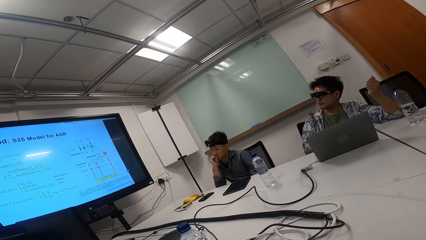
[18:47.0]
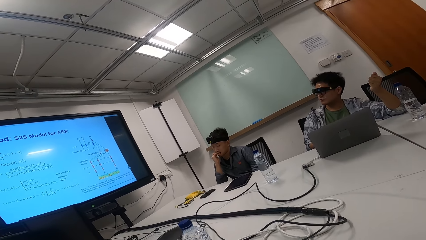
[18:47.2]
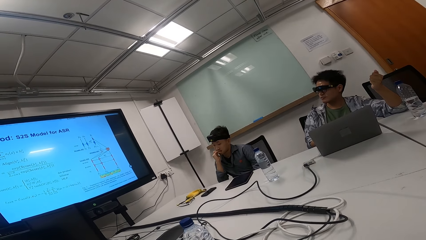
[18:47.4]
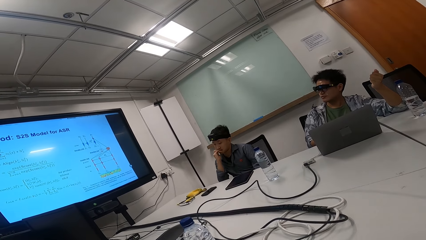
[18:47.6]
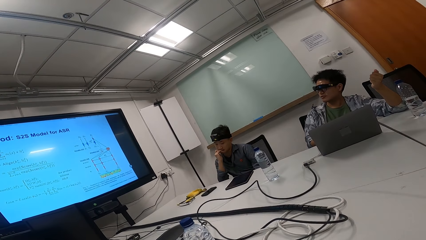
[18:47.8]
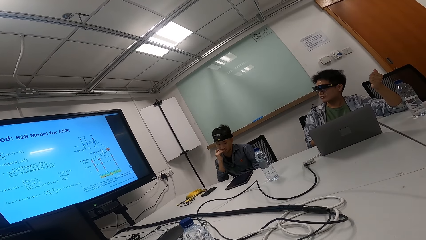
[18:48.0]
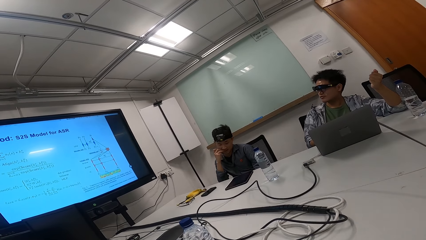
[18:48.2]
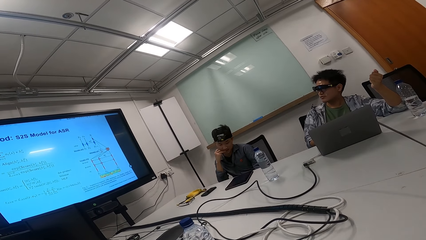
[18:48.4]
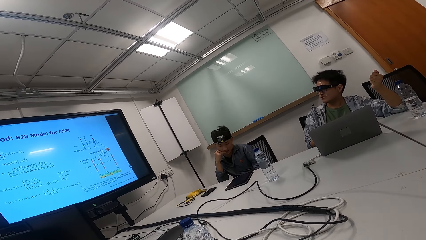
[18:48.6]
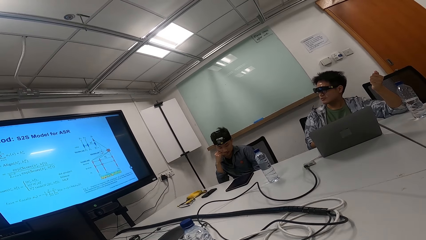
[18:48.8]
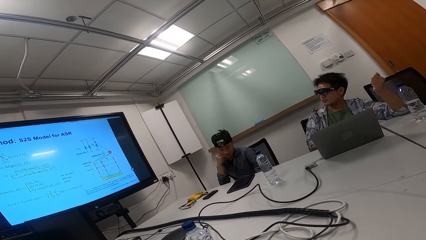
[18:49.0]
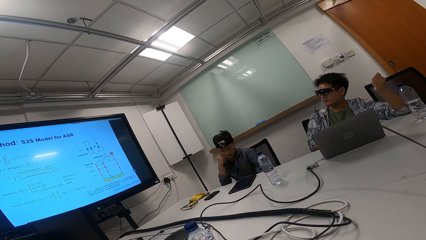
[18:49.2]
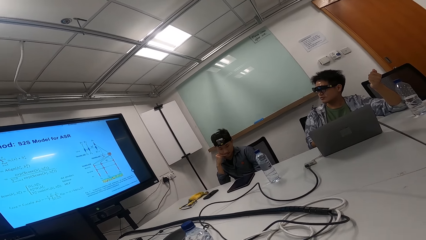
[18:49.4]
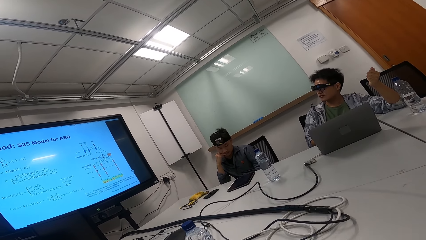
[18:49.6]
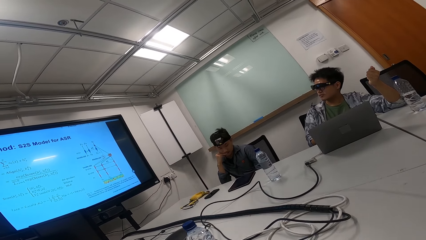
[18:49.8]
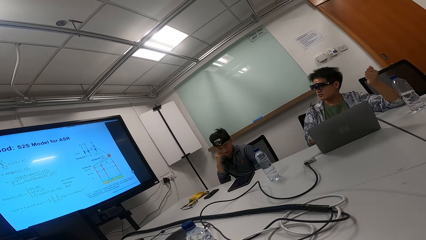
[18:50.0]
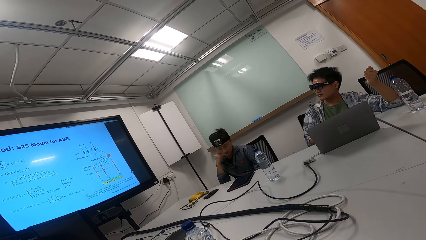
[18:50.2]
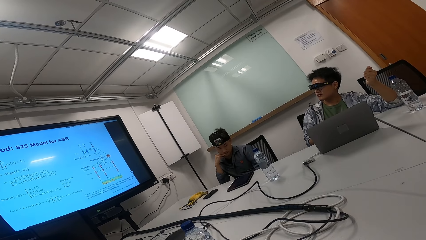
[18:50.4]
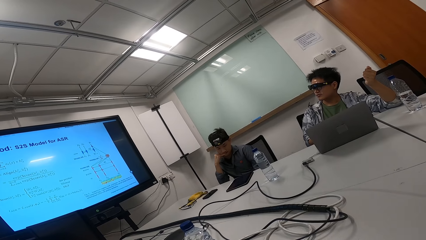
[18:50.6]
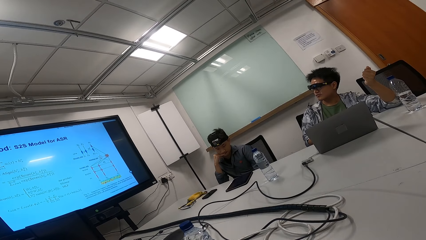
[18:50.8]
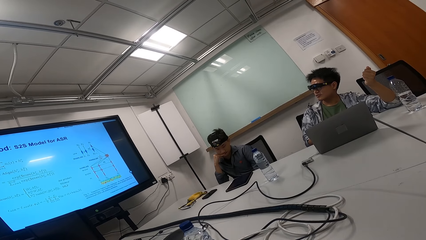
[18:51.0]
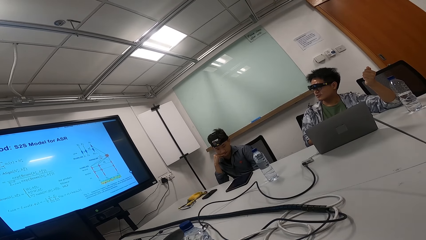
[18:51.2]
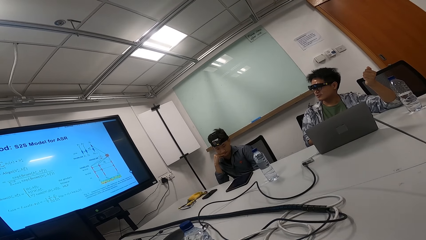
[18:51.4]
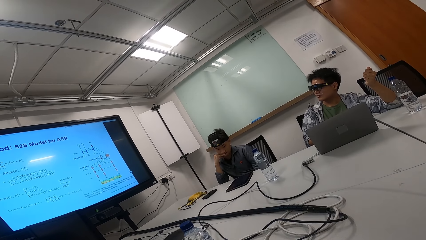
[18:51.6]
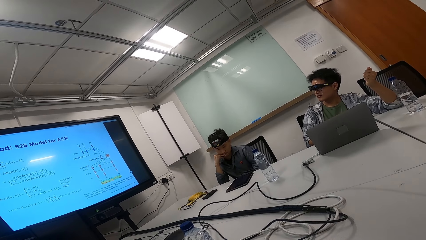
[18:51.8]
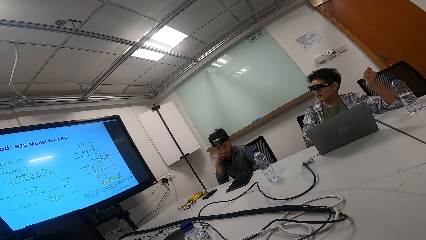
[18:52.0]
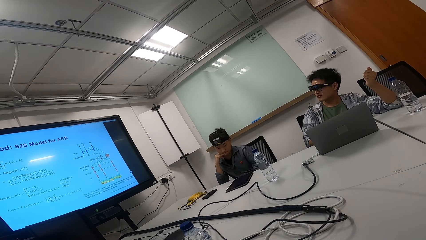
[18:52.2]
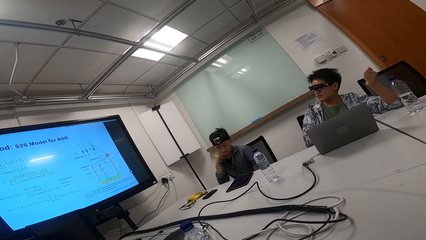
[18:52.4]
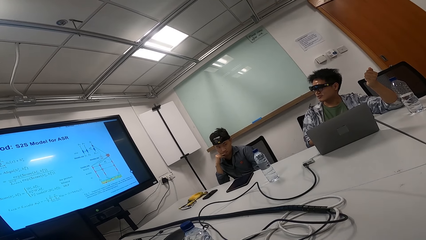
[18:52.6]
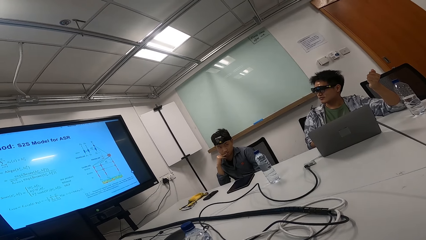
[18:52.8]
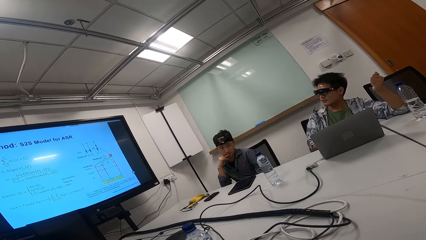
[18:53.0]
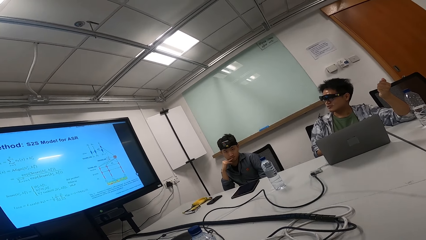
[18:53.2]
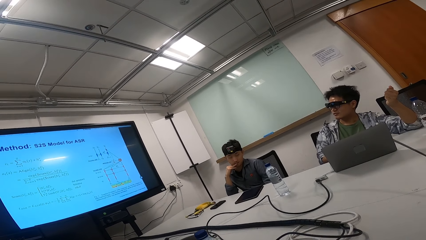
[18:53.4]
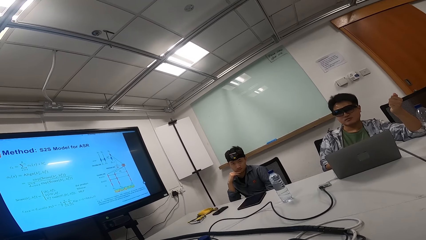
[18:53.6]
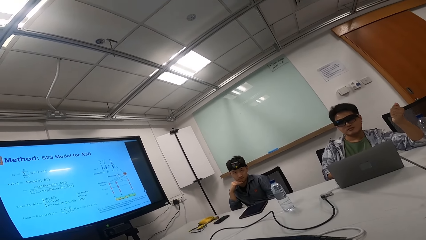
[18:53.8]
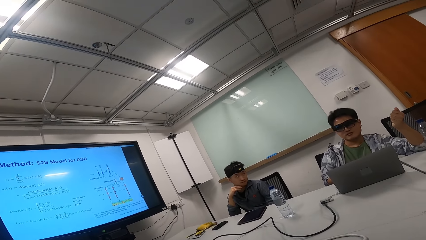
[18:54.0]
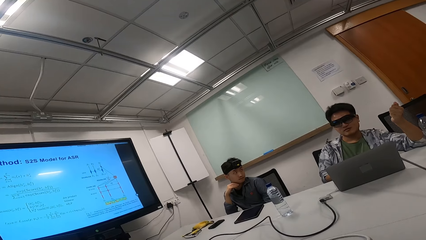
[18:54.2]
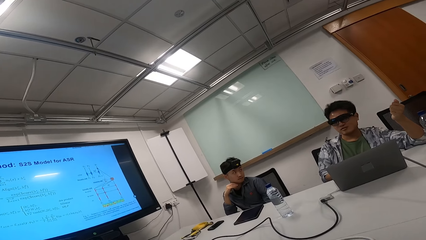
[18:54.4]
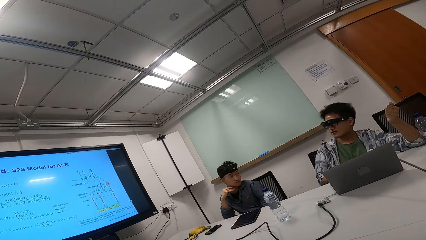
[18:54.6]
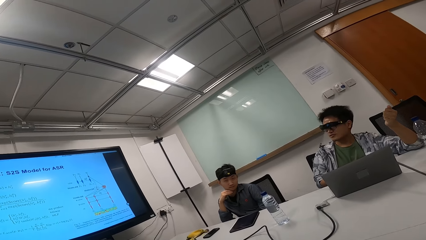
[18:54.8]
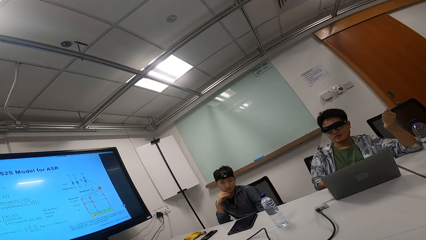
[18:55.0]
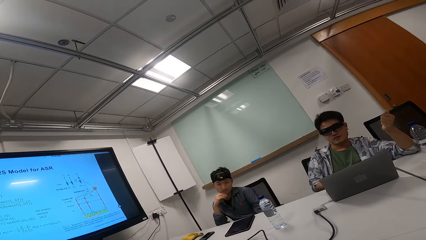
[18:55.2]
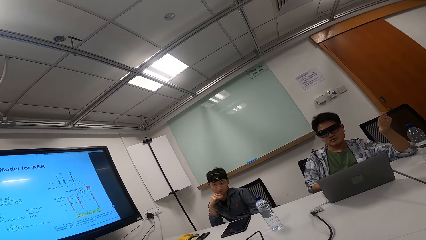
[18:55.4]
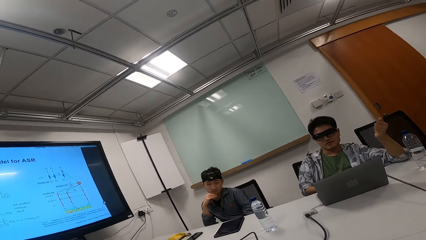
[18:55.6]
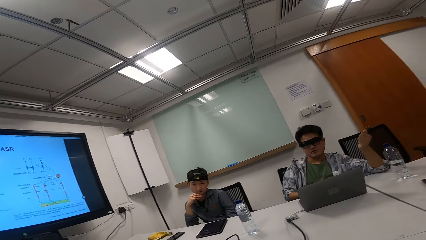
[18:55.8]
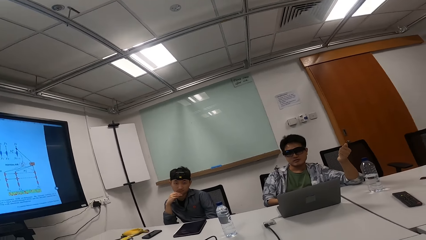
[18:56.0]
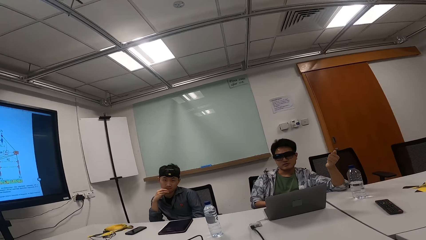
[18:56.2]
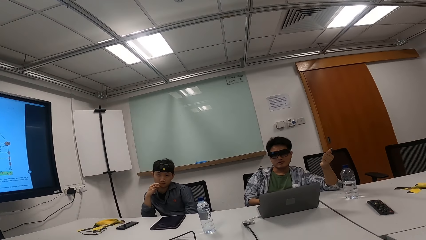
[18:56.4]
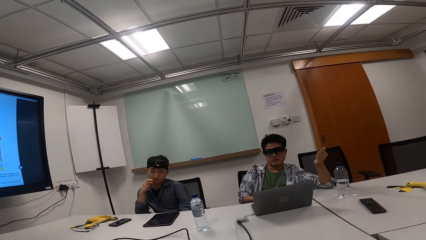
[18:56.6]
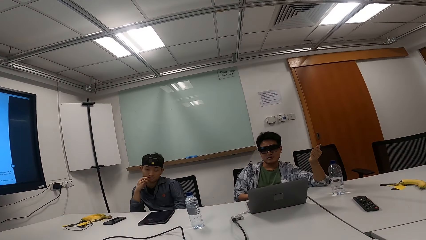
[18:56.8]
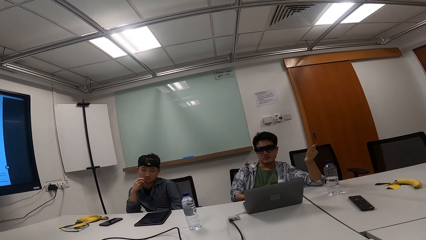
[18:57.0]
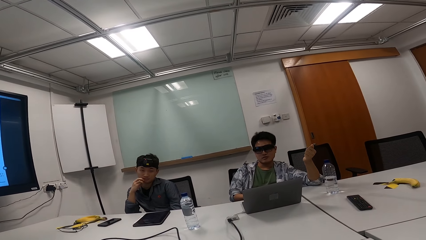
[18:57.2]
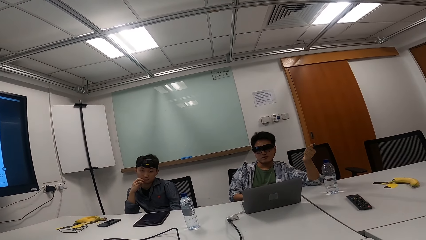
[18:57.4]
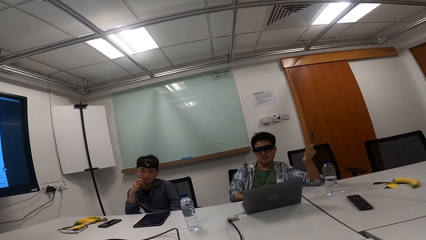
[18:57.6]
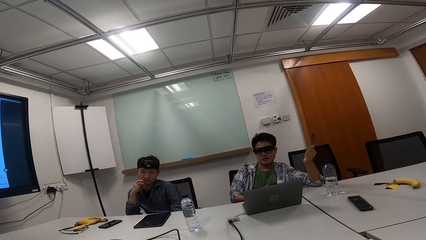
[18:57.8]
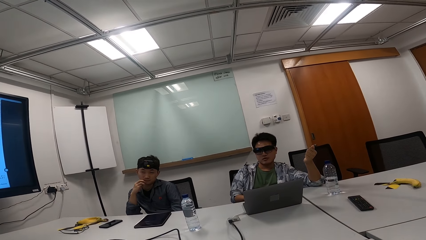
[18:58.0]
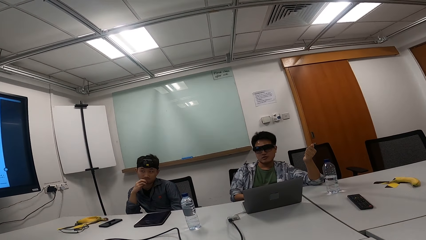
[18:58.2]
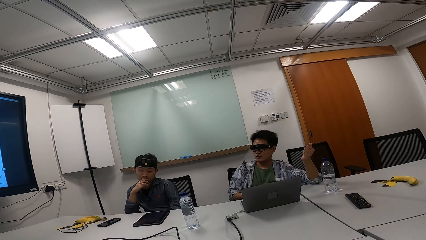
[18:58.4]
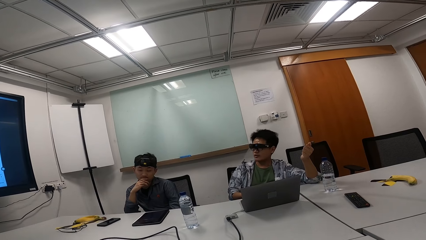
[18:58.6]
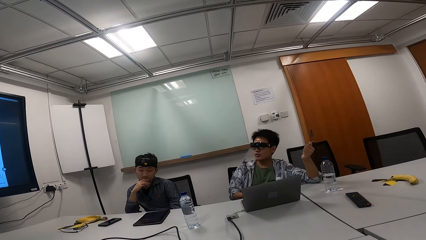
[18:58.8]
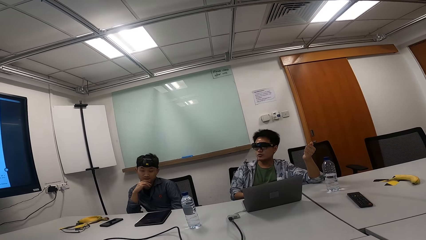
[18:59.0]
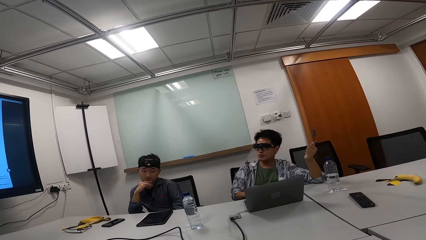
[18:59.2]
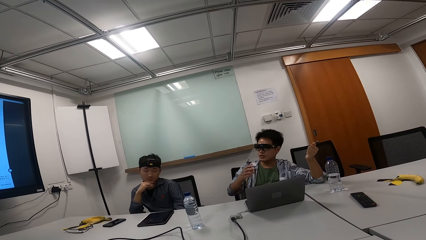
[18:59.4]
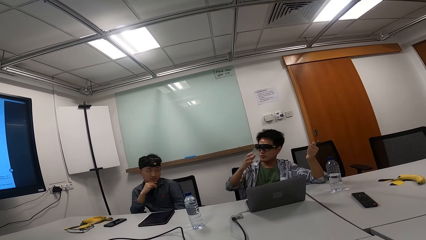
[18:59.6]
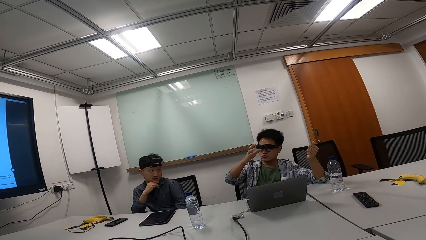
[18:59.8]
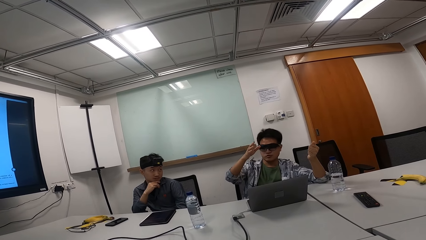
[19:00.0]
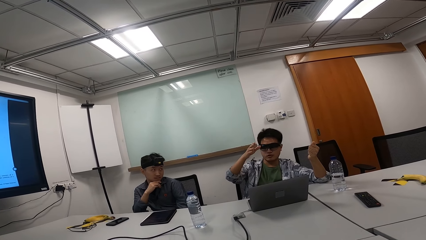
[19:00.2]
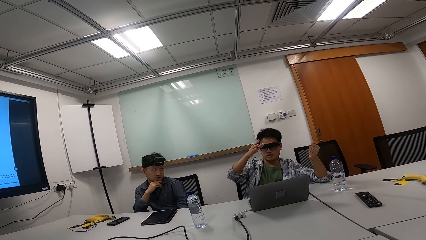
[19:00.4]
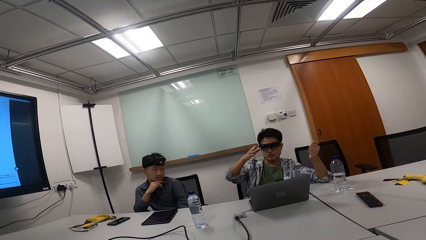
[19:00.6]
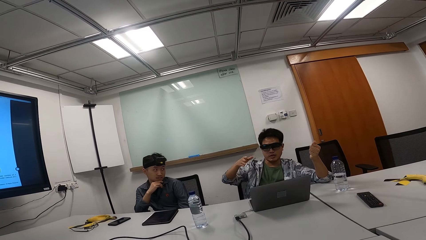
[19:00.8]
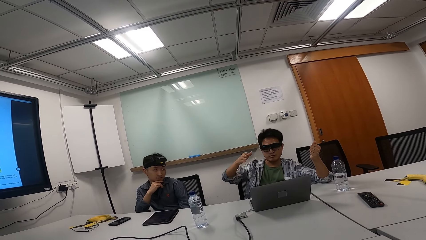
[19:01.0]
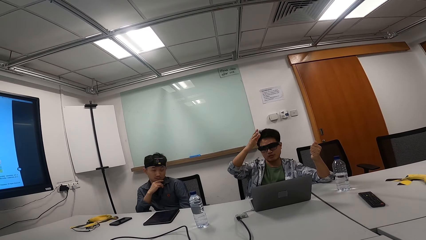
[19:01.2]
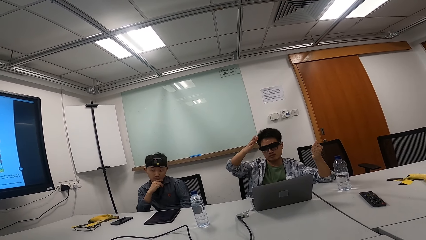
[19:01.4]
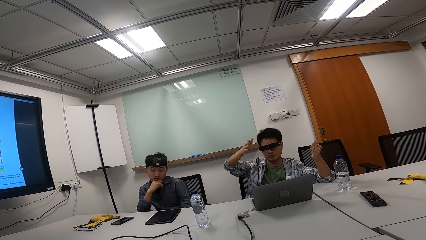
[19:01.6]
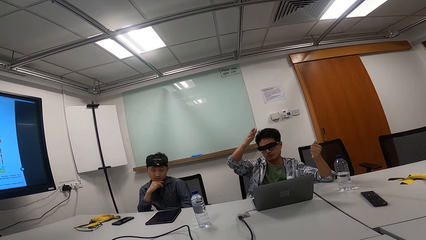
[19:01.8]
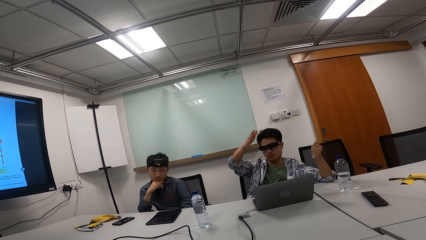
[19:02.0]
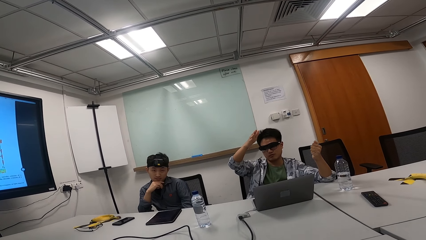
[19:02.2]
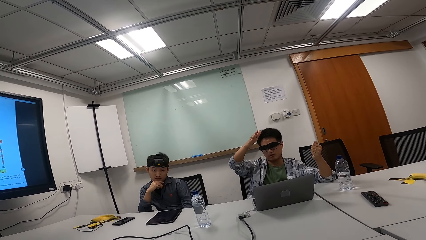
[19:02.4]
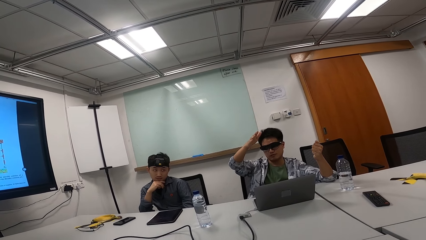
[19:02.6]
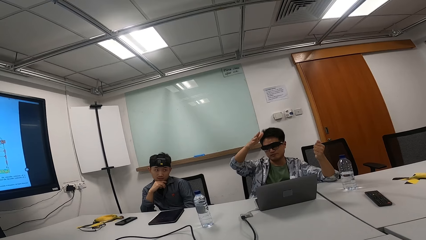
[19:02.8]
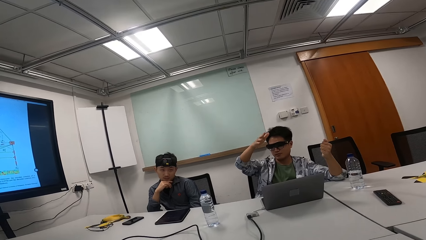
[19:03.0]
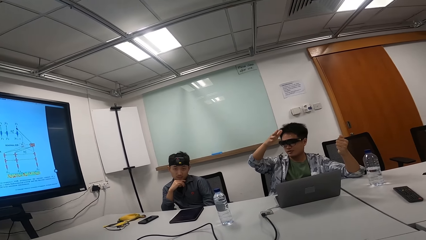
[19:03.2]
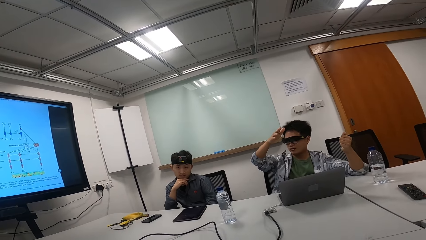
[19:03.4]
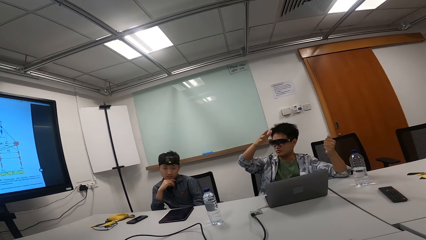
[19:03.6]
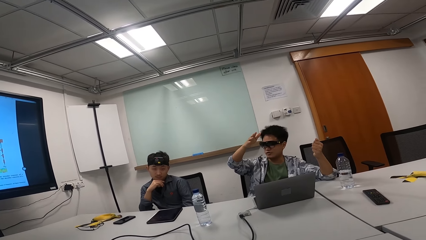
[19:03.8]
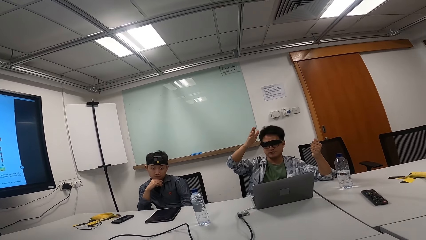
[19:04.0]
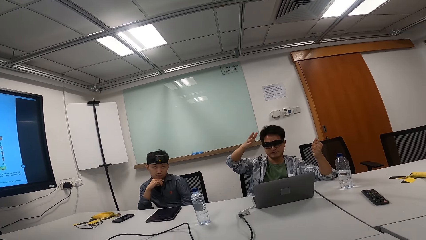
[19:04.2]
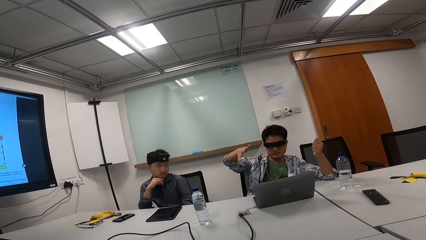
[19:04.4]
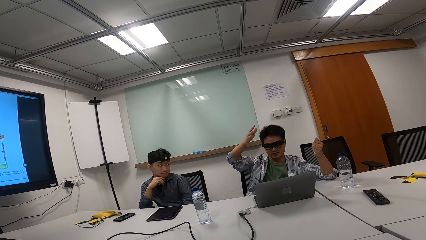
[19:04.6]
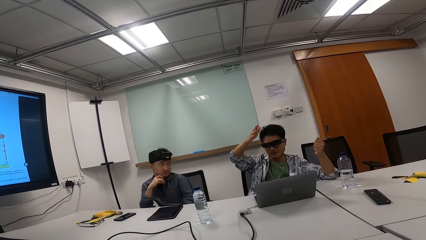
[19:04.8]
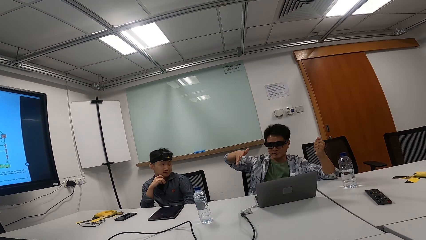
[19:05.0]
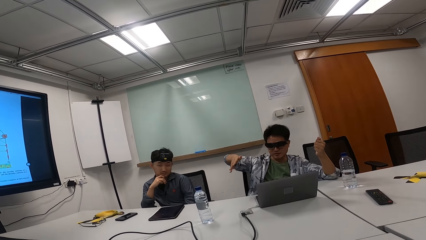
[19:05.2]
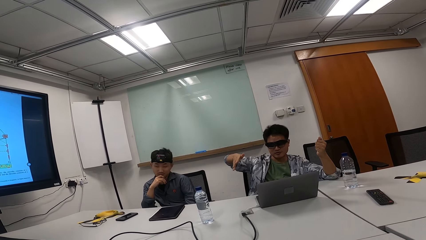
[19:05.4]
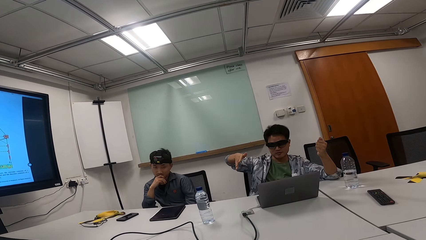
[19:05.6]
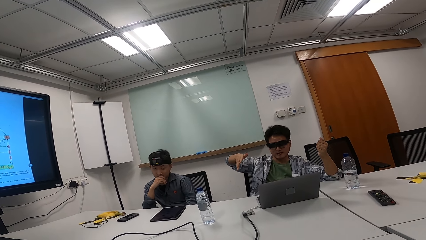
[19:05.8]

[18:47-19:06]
A person looks at the screen. Another person looks at the tablet. The camera wearer talks to the first person. The first person talks to the camera wearer and gestures with his right hand. The other person touches the chin.
